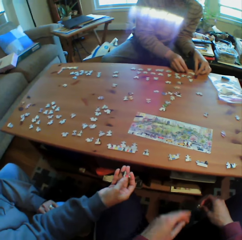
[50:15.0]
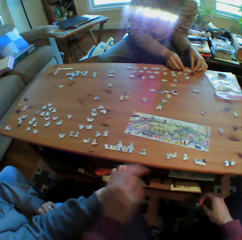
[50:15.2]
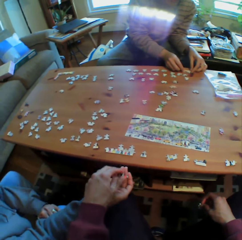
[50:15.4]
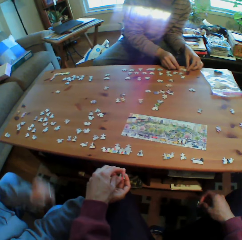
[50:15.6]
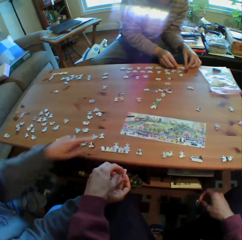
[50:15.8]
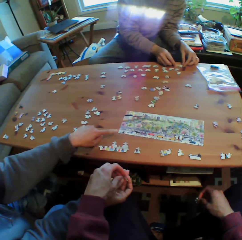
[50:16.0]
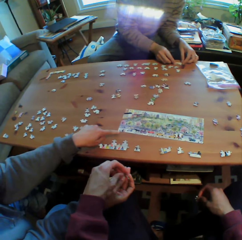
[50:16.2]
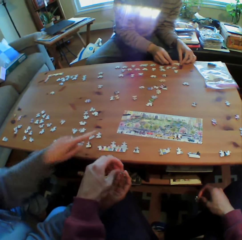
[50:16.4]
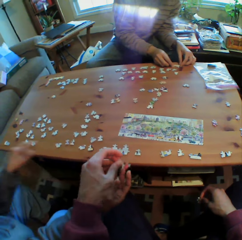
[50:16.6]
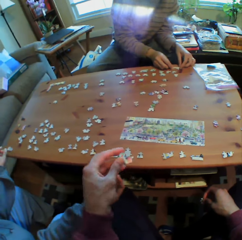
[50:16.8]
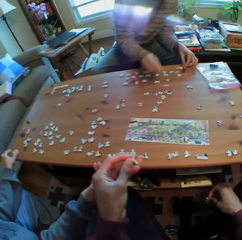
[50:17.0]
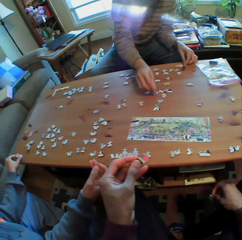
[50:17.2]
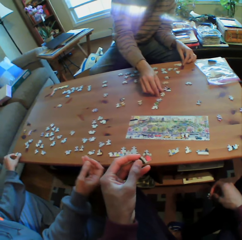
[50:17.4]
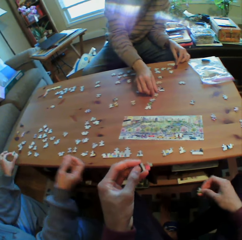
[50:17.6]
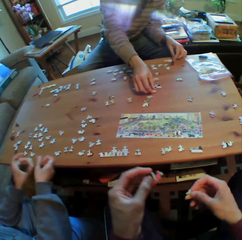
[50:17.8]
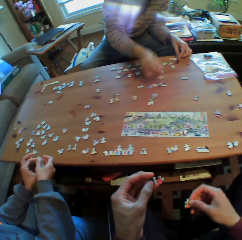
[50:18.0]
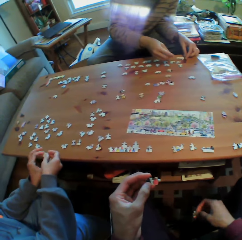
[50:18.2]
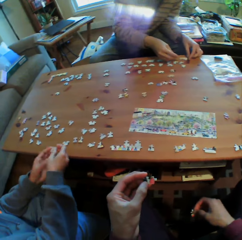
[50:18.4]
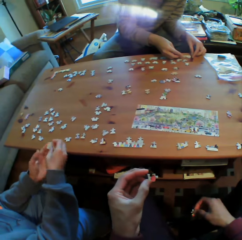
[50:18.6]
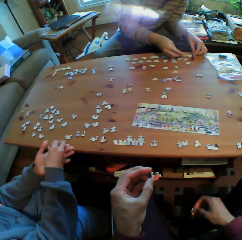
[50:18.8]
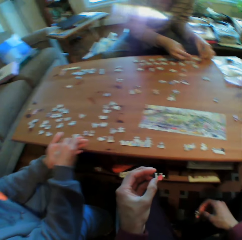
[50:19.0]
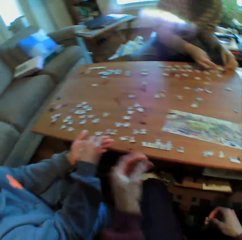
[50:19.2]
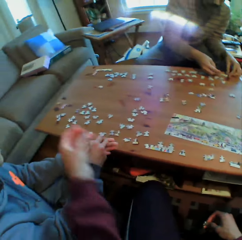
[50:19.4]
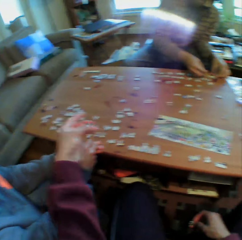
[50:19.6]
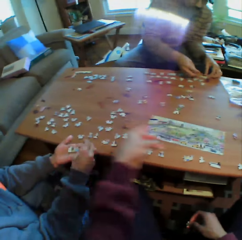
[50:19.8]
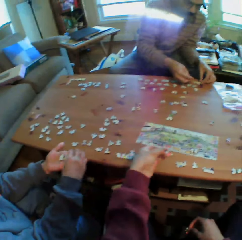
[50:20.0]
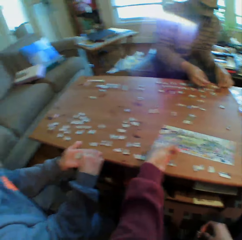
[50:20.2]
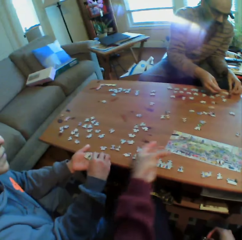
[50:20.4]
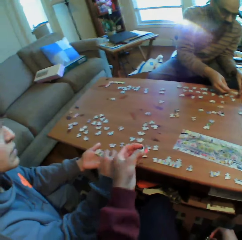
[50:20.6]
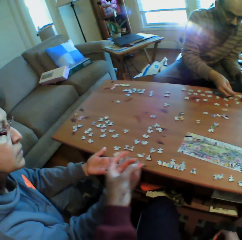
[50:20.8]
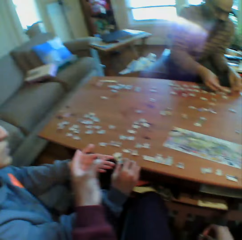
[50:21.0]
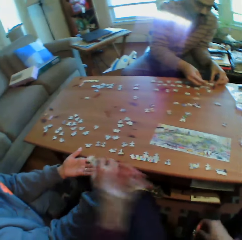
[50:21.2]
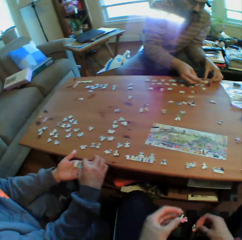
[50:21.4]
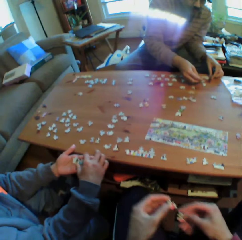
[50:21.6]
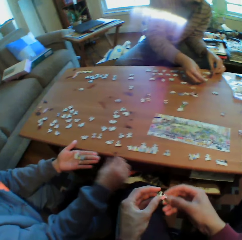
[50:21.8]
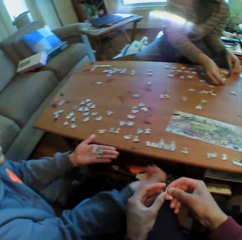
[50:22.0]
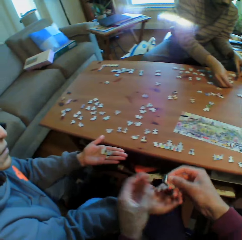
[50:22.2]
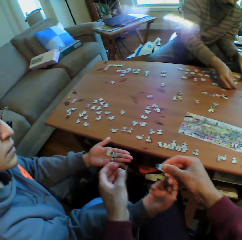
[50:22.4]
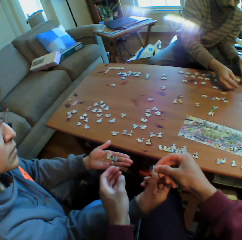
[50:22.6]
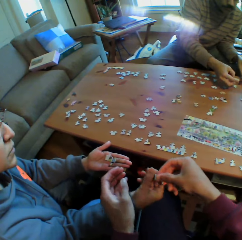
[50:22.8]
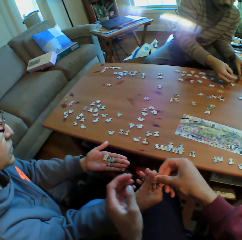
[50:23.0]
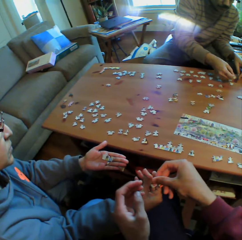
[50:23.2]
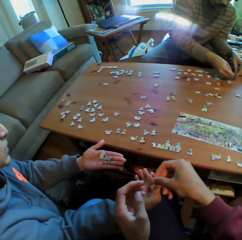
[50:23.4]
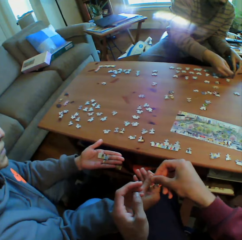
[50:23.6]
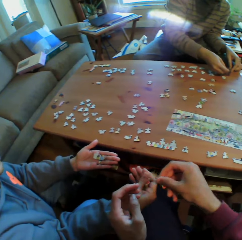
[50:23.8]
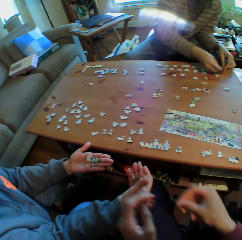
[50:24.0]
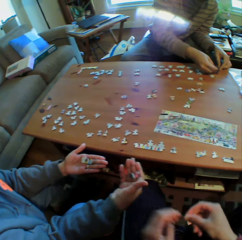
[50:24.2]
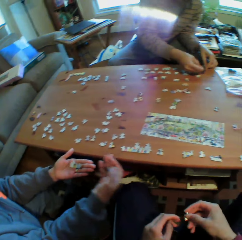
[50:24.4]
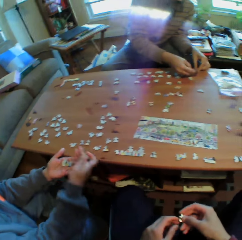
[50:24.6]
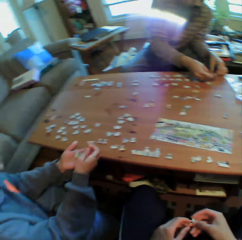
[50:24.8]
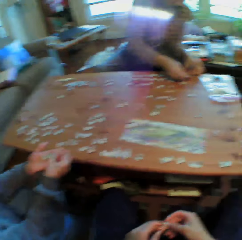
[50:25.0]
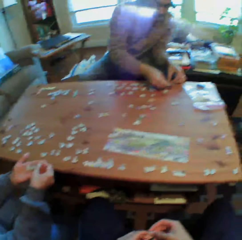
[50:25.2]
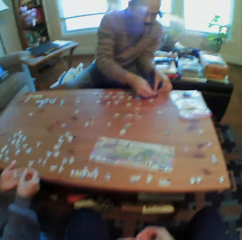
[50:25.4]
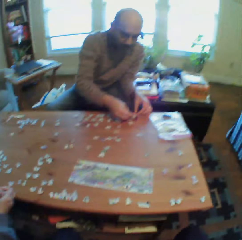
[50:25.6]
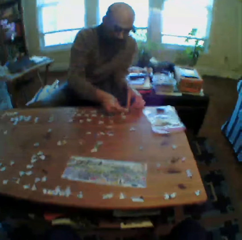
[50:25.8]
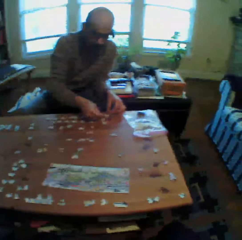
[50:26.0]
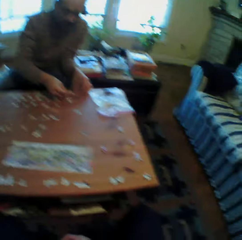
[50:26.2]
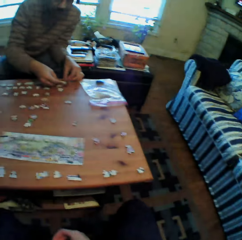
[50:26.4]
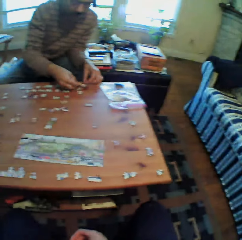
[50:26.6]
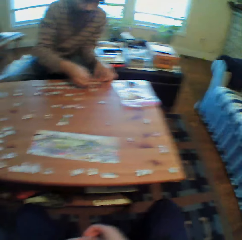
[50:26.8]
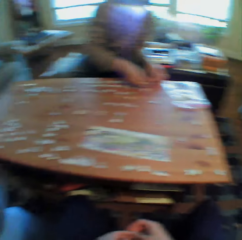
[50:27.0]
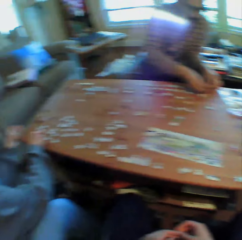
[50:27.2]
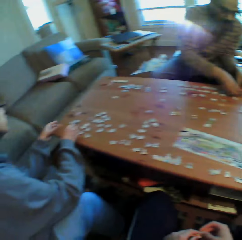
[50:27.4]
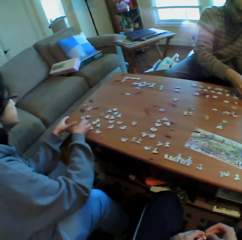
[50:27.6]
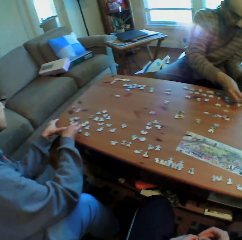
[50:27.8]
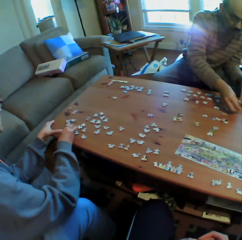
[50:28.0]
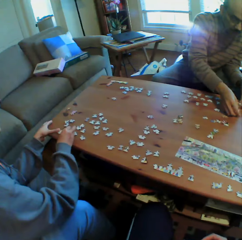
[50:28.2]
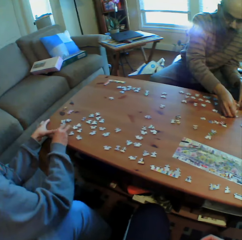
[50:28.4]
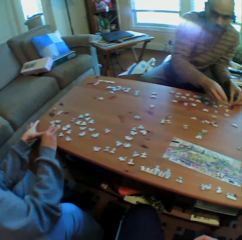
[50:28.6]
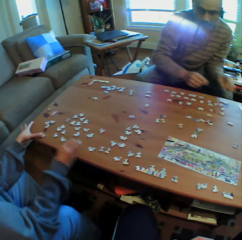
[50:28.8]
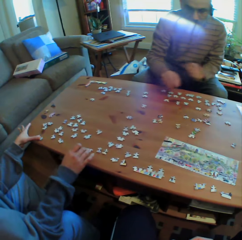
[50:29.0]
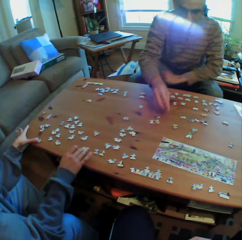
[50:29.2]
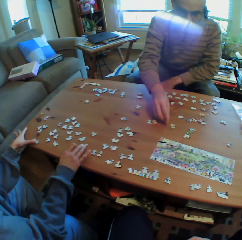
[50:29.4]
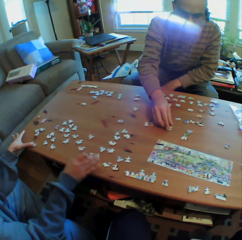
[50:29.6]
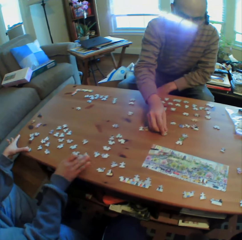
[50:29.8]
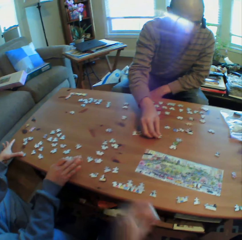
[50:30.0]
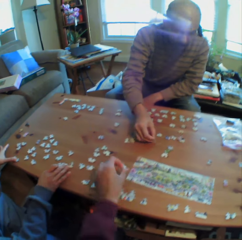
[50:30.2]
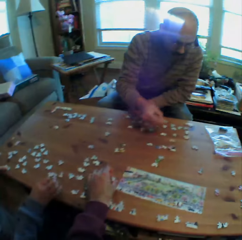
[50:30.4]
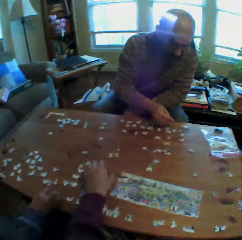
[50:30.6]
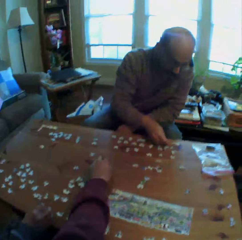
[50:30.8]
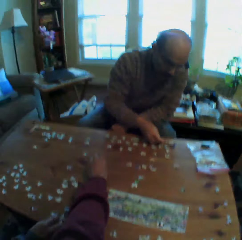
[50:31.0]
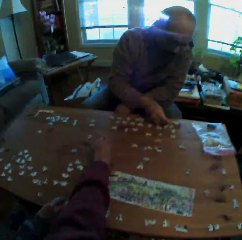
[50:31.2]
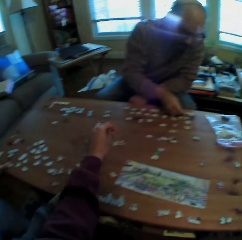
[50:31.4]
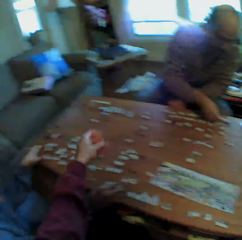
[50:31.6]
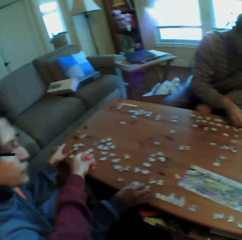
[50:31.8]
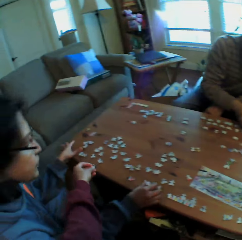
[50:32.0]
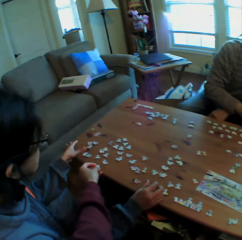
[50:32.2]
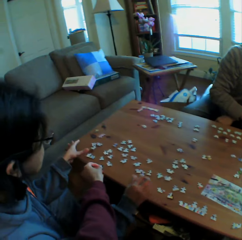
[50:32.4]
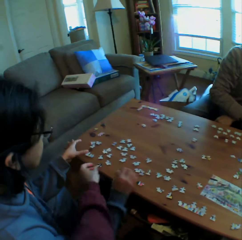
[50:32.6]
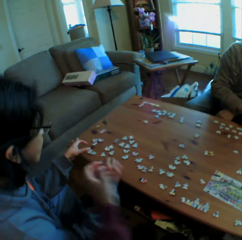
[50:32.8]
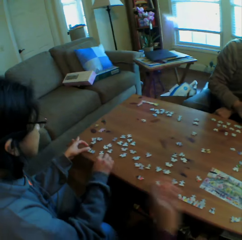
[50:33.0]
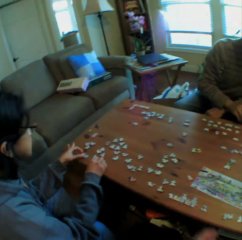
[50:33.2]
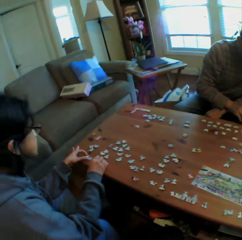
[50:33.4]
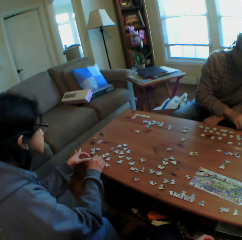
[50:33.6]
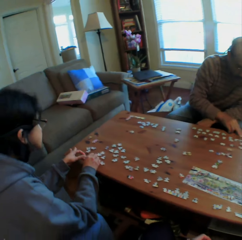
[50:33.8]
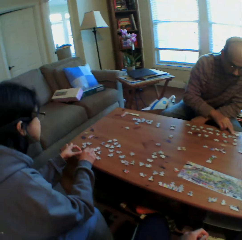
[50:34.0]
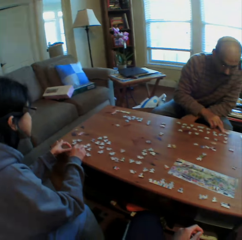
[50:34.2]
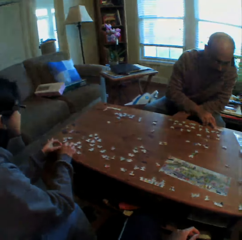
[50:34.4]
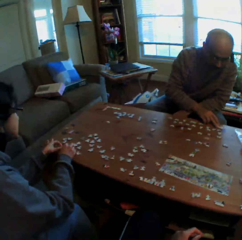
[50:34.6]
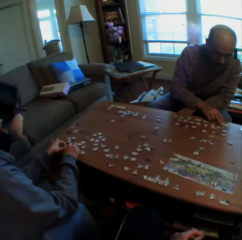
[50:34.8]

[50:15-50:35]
The camera wearer picks a puzzle from a man. The man points at the puzzles. The camera wearer holds the puzzle in his hand. He moves his hand. The man puts the puzzles in his hand. The man picks a puzzle from the camera wearer. The man puts the puzzle in his hand. The camera wearer puts his hands together. The man arranges the puzzles on the table. The camera wearer arranges puzzles on the table.

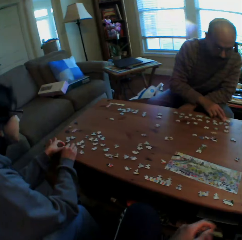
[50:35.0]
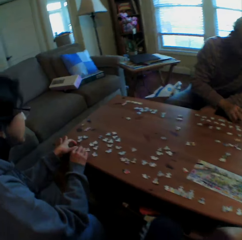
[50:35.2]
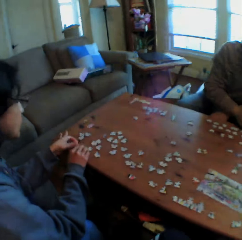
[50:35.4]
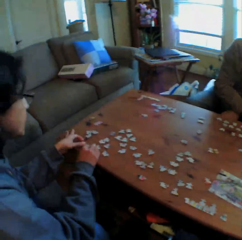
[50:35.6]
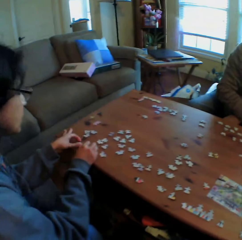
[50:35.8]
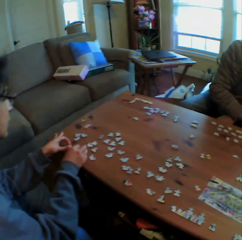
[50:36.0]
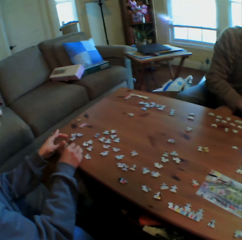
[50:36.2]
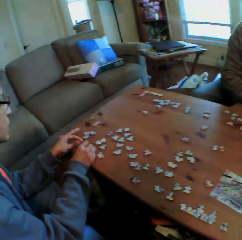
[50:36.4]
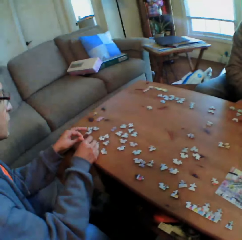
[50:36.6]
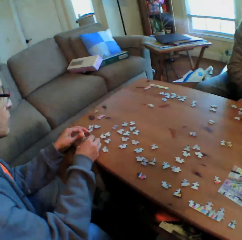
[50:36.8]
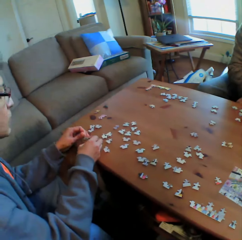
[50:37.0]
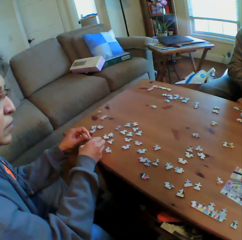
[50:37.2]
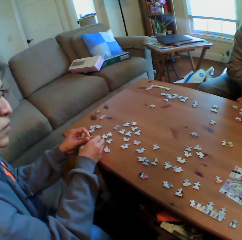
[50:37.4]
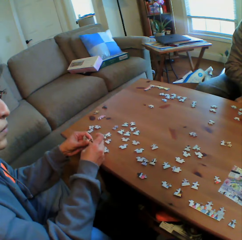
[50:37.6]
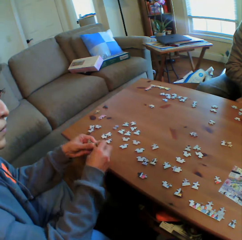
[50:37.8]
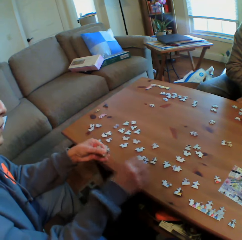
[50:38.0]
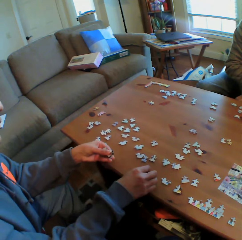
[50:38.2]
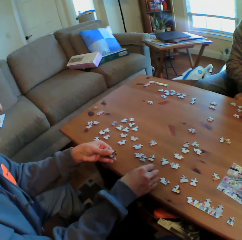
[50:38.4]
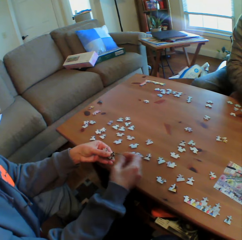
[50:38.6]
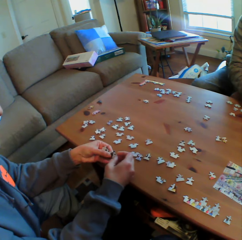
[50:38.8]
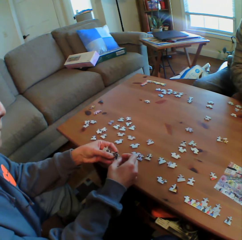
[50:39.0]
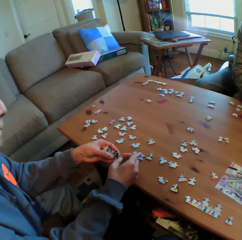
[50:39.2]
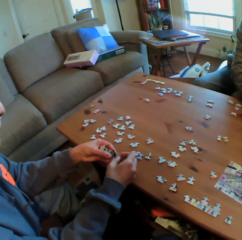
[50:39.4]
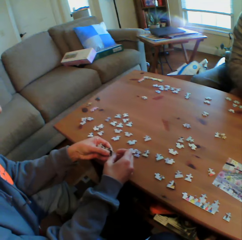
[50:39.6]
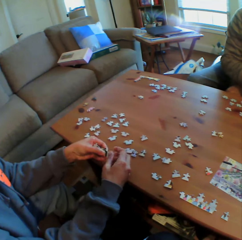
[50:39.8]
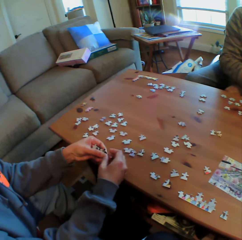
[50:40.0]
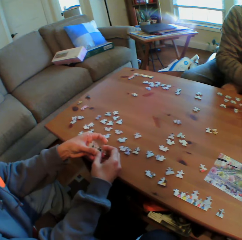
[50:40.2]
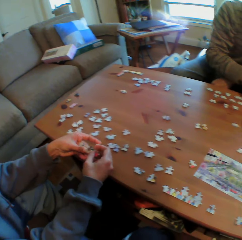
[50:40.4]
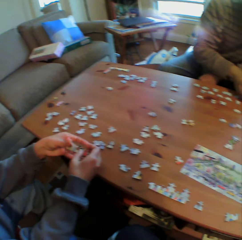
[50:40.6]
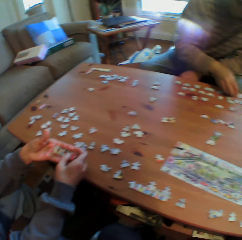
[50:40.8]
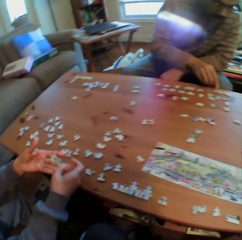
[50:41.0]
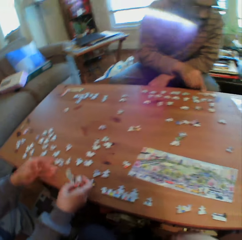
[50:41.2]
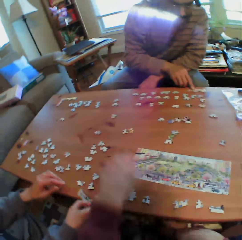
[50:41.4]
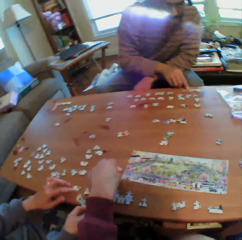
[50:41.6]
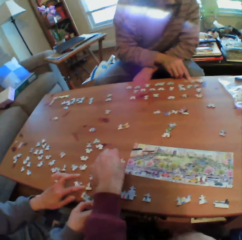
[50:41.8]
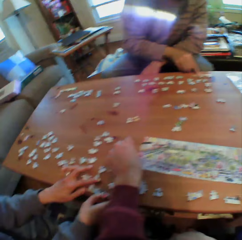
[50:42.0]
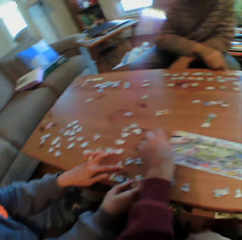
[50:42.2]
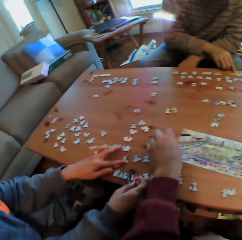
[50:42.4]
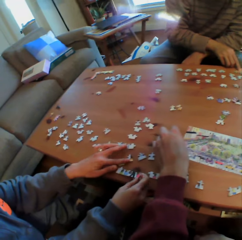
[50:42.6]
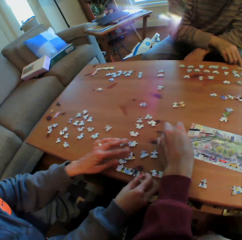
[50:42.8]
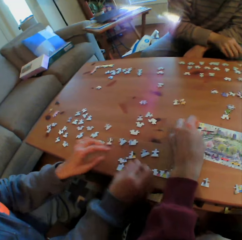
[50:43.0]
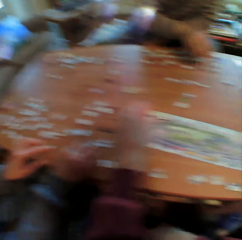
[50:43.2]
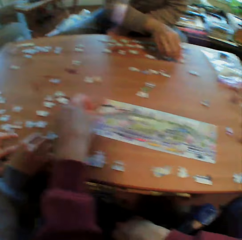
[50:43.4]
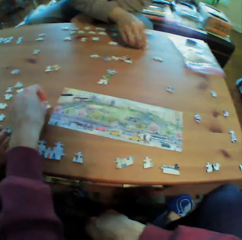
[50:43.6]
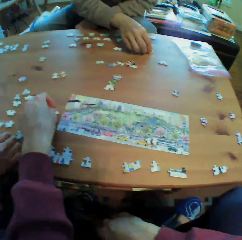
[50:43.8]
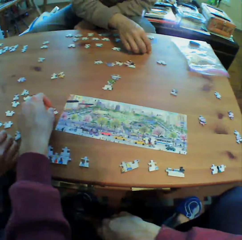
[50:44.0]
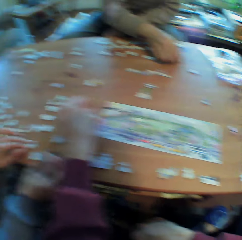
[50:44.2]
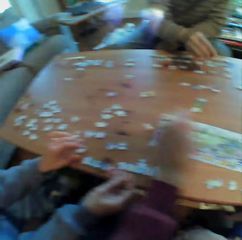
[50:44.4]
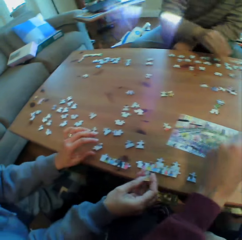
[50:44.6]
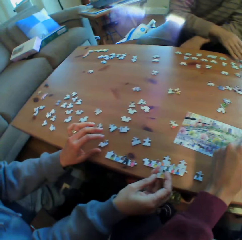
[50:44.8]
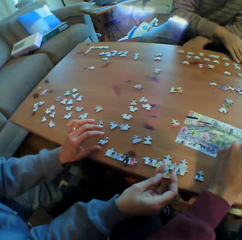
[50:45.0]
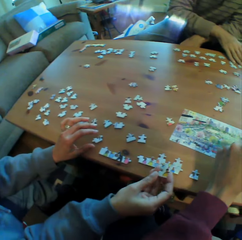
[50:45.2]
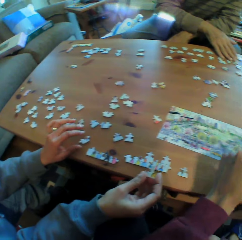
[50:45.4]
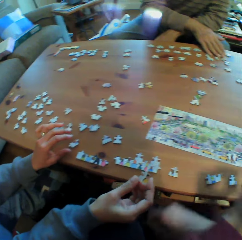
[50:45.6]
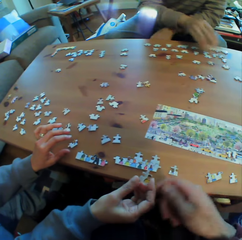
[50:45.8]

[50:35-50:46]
The camera wearer arranges puzzles on the table.
